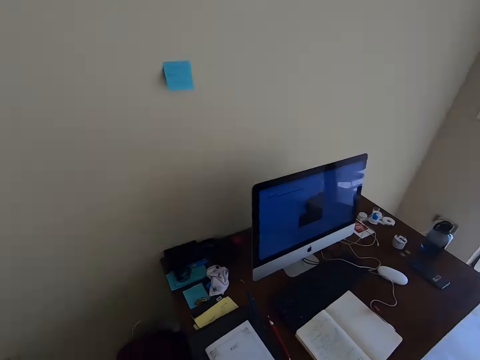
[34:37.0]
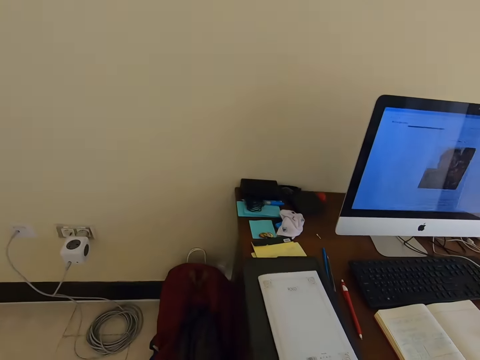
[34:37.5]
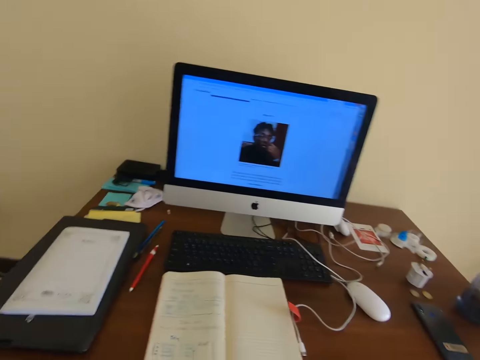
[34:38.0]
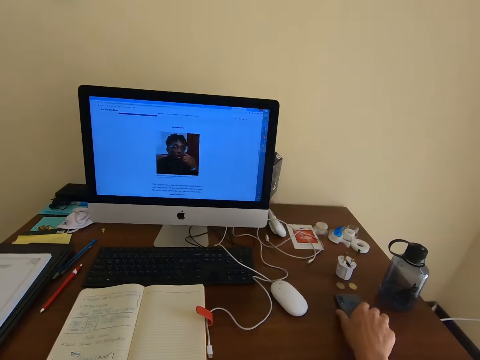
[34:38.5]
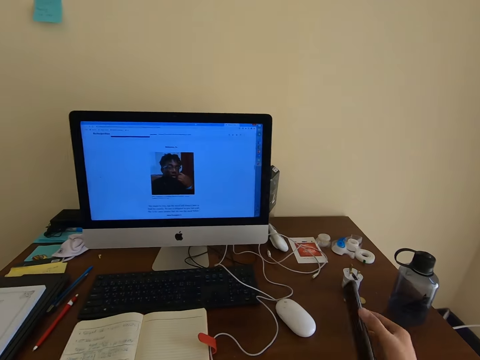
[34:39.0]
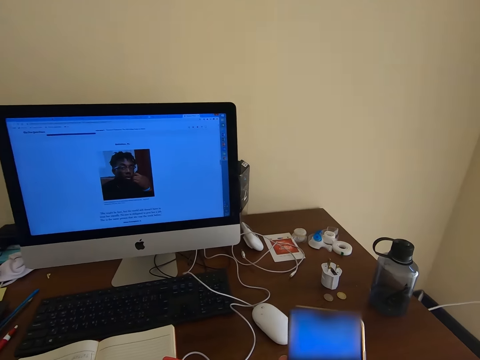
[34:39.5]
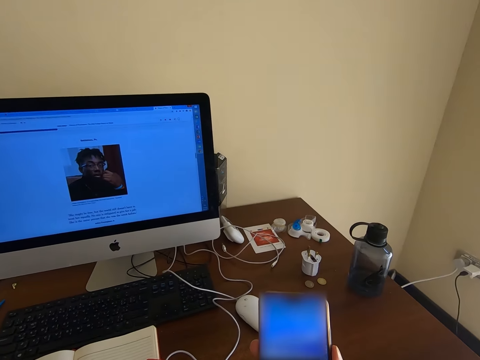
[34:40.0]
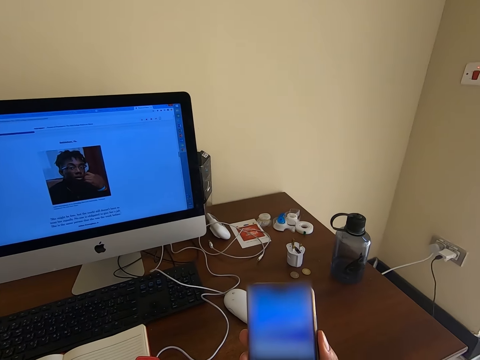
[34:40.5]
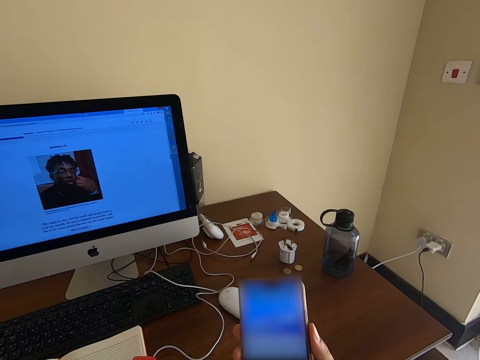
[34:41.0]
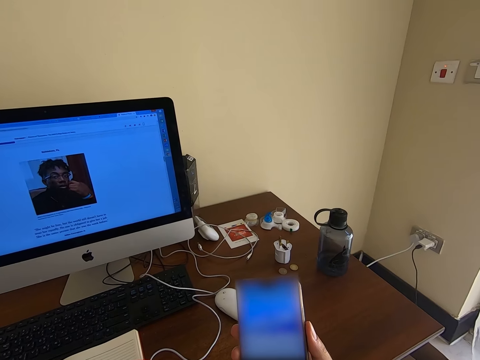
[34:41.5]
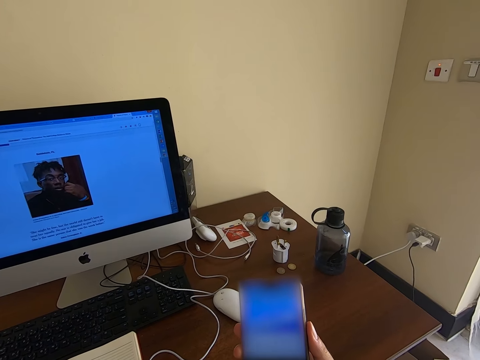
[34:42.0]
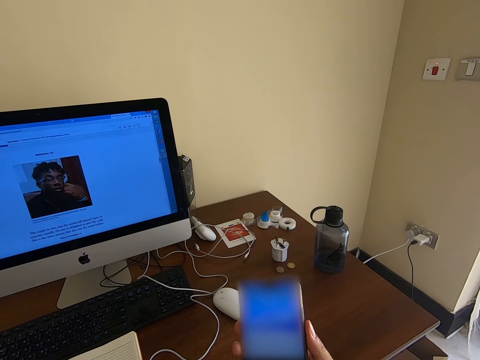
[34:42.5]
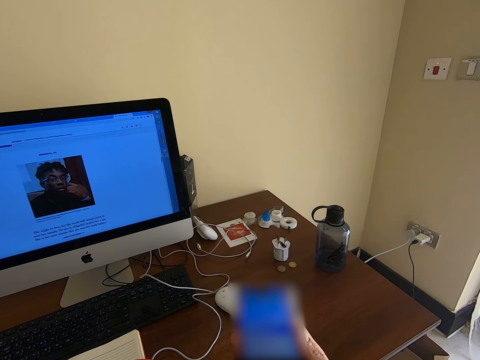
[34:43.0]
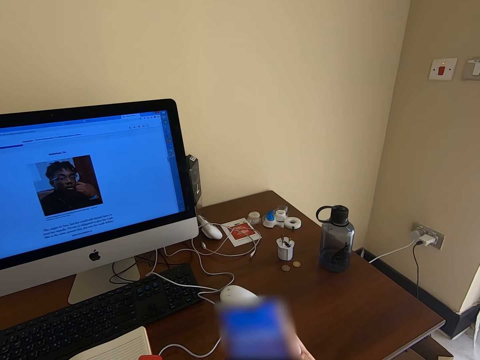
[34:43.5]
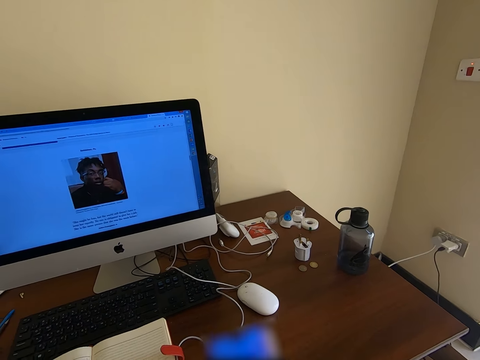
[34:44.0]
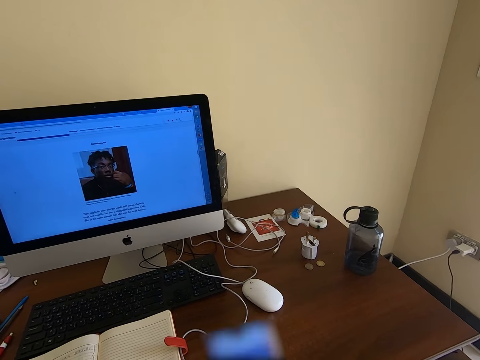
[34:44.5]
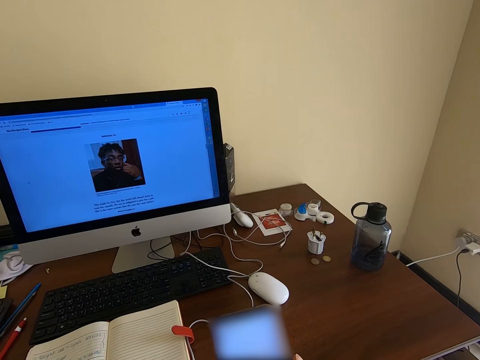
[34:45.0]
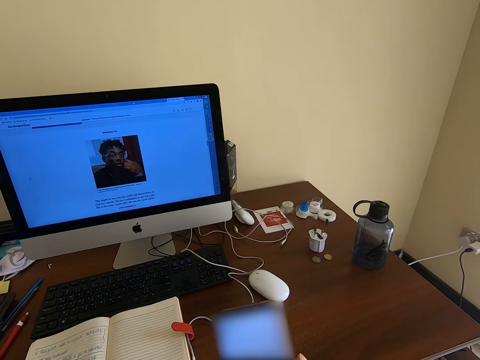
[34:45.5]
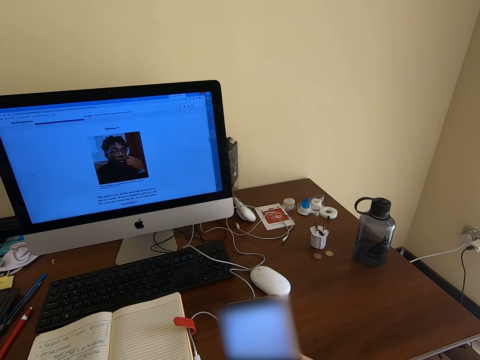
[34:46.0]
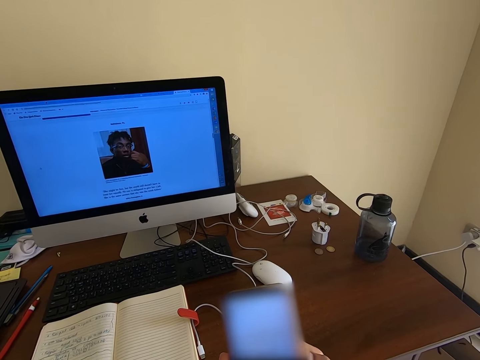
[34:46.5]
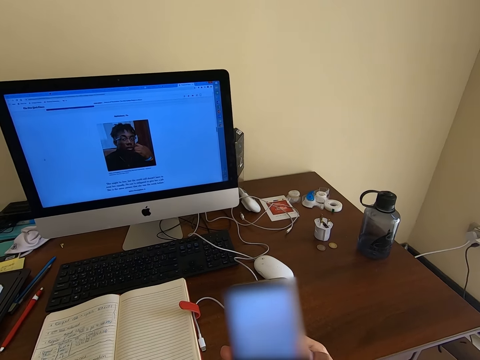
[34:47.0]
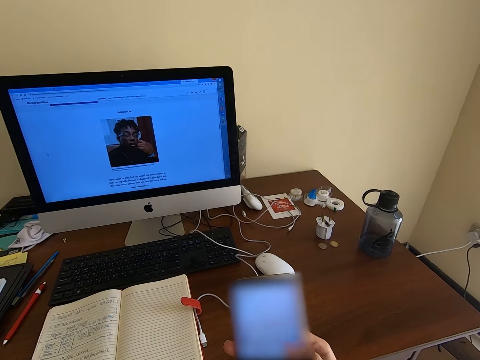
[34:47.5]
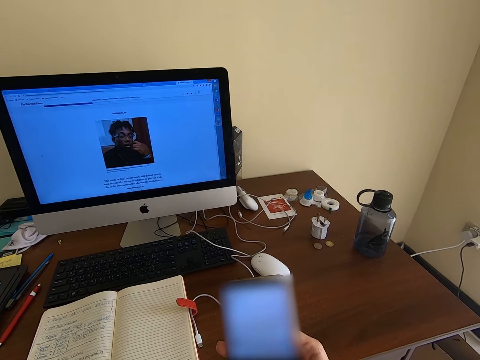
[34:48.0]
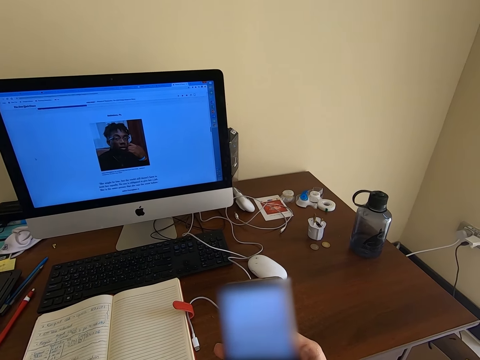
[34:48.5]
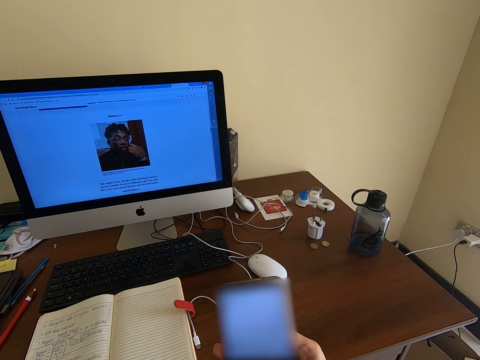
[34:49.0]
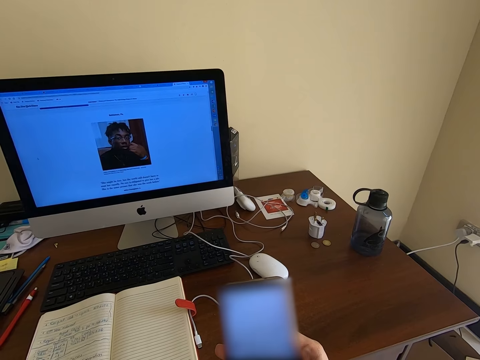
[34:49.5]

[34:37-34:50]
The camera wearer sits on the chair. They pick up the phone from the table. They check her phone. They scroll the phone.

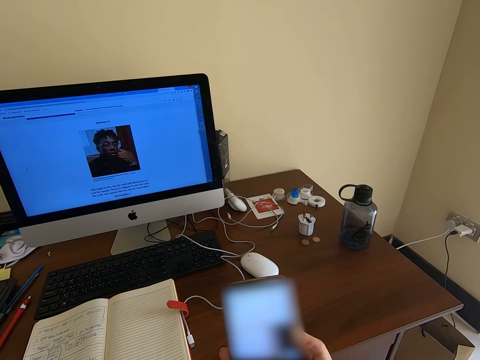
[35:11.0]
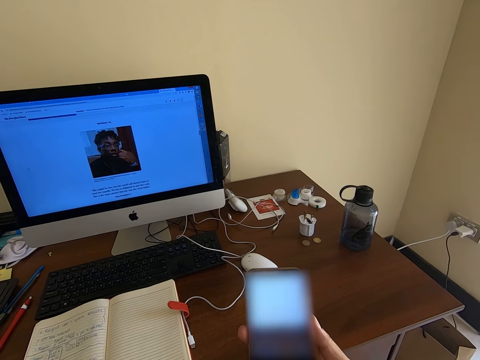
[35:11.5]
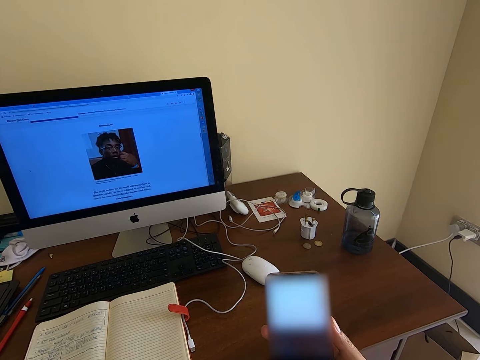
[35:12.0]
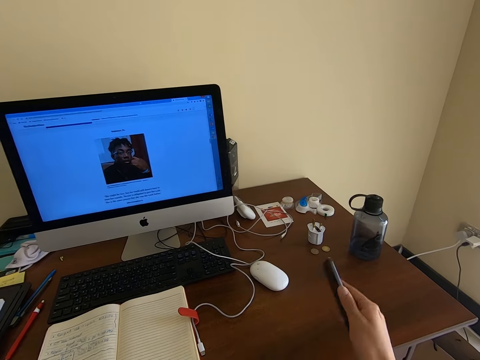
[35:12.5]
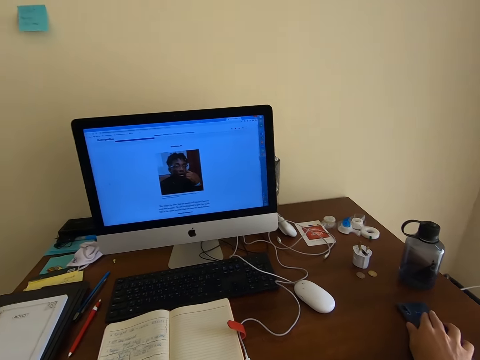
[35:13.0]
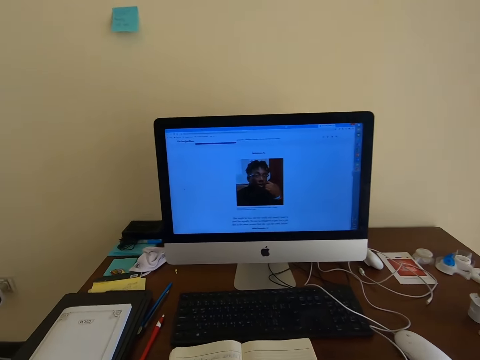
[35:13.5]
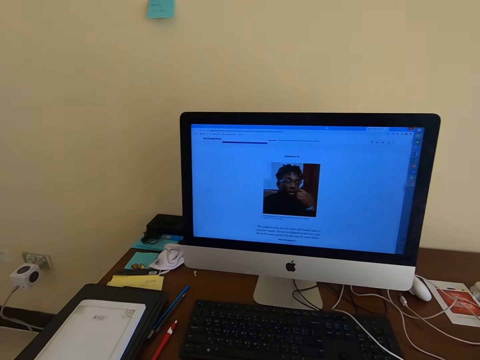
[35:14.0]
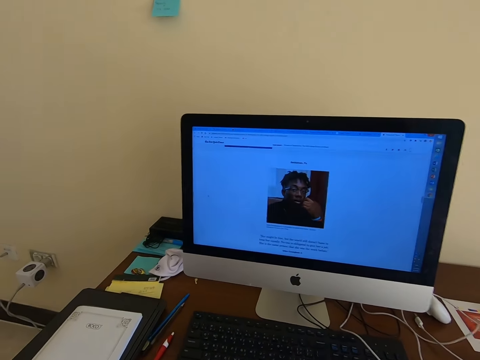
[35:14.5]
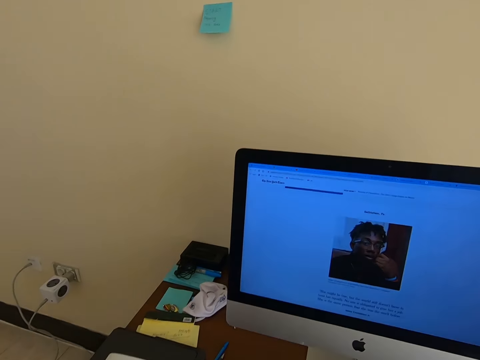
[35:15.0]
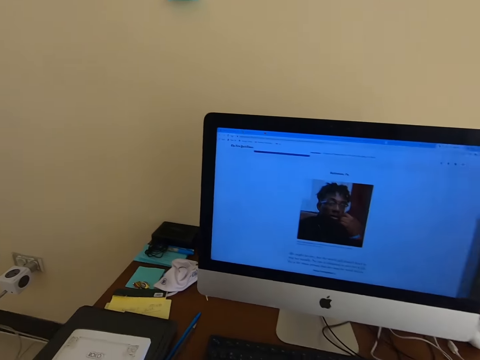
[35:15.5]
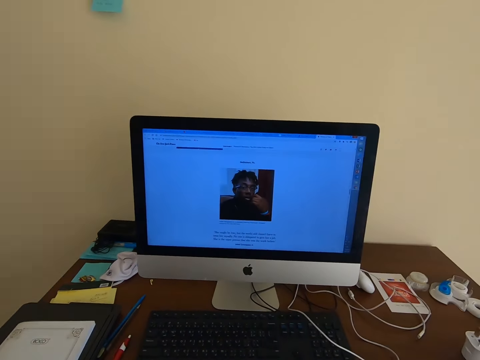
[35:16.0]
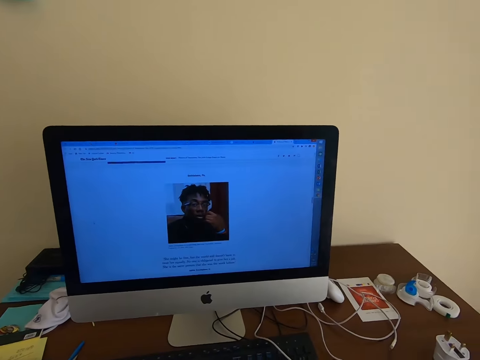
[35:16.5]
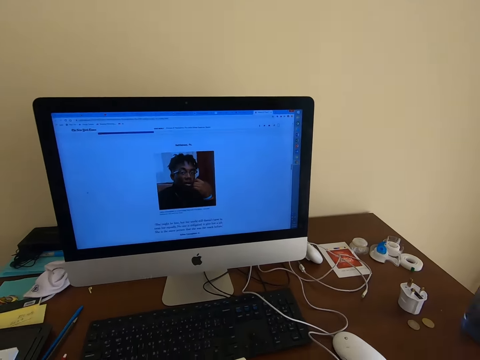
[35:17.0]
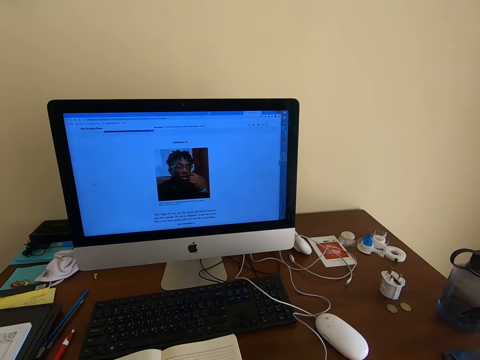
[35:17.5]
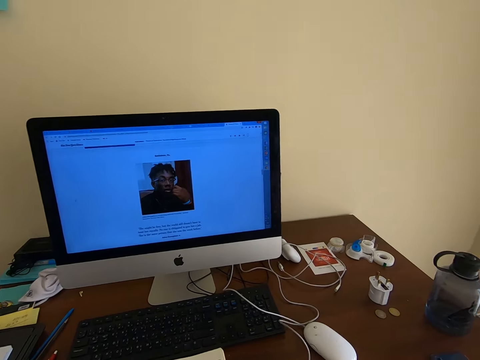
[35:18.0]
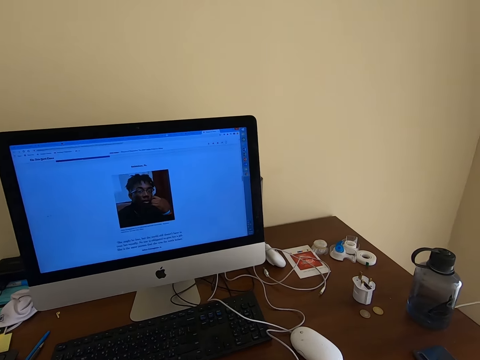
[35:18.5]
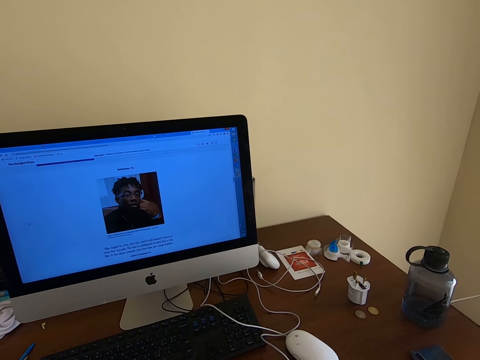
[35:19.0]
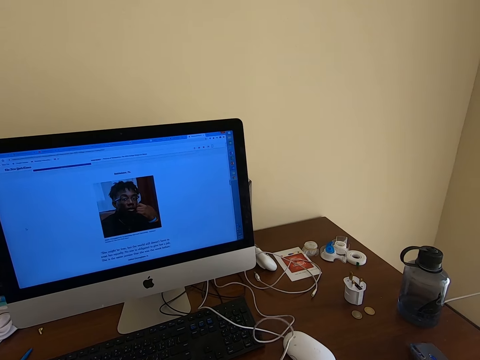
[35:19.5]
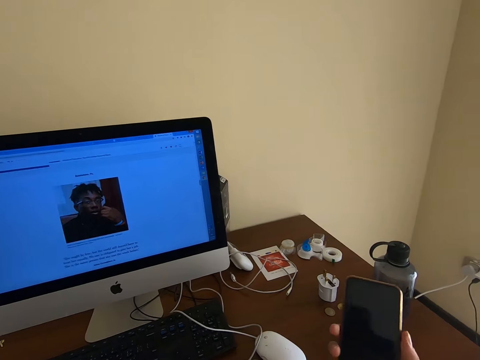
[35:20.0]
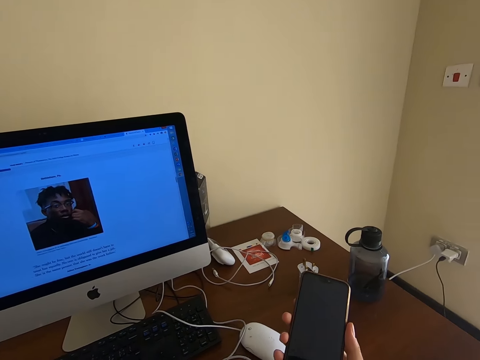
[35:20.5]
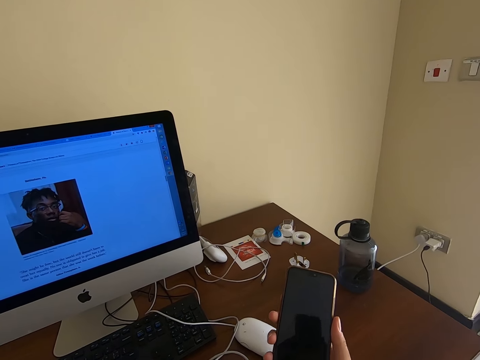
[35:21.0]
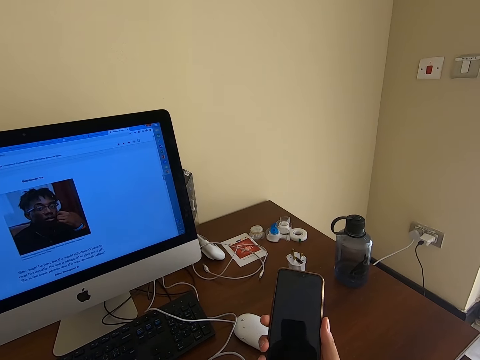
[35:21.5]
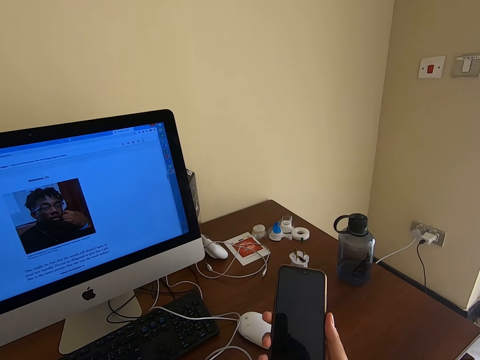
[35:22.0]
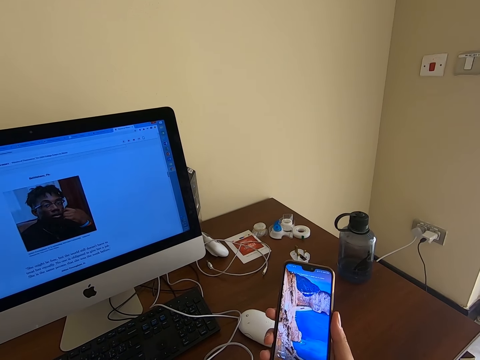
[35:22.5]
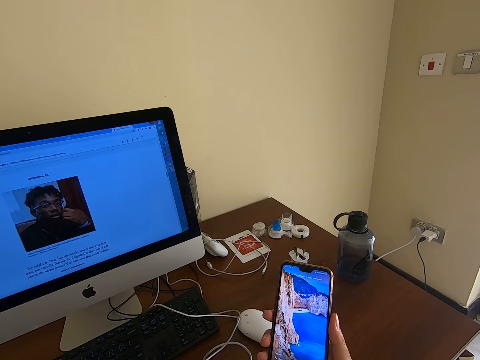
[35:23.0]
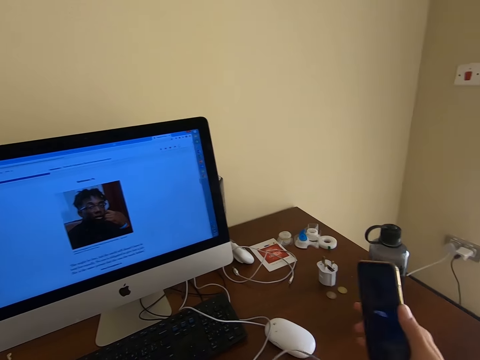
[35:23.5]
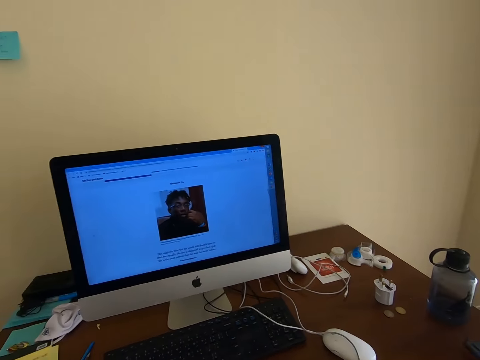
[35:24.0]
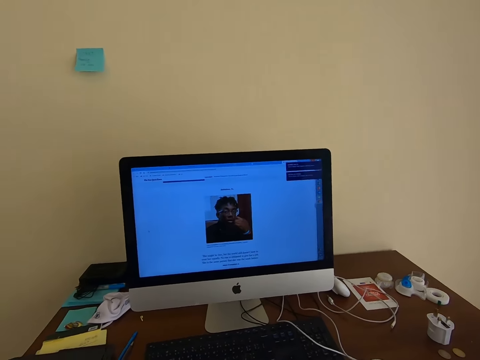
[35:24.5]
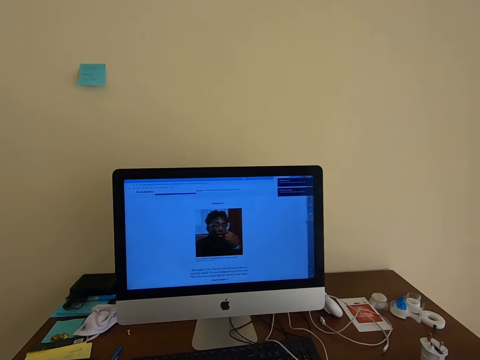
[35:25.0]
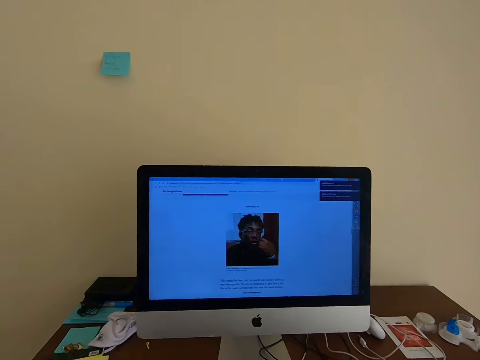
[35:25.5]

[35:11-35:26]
The camera wearer puts the phone on the table. They pick up the phone. They hold the phone. They connect the phone to the charger.
